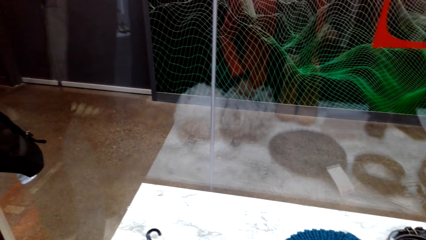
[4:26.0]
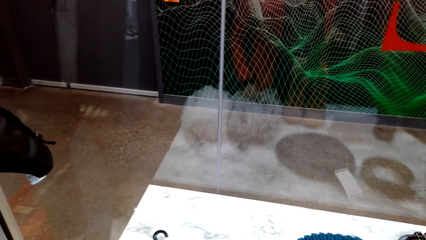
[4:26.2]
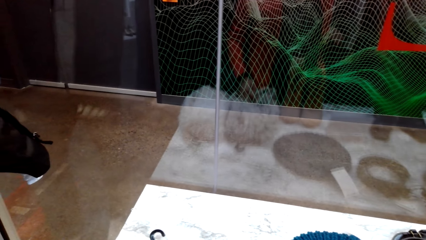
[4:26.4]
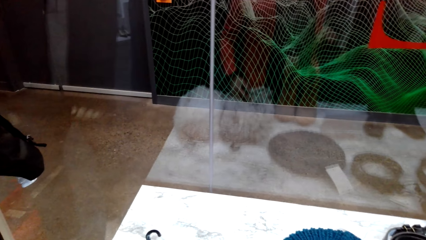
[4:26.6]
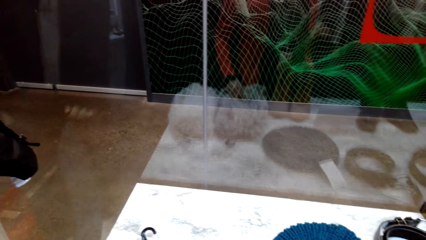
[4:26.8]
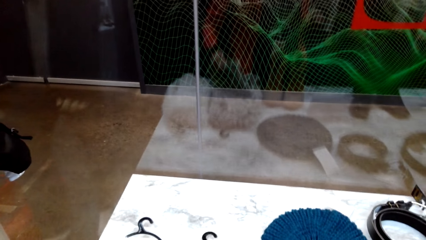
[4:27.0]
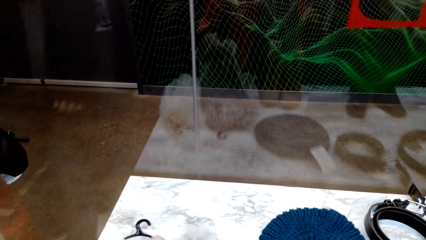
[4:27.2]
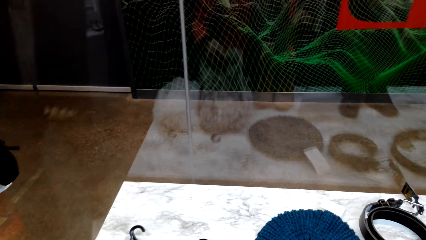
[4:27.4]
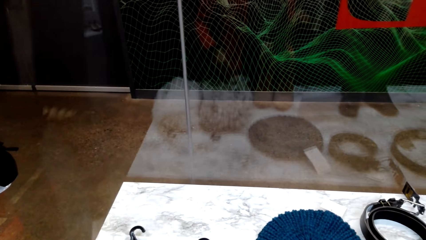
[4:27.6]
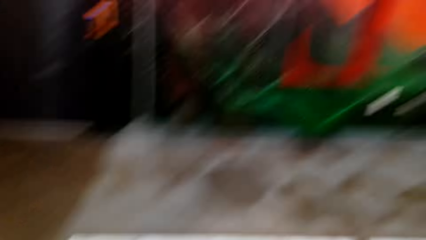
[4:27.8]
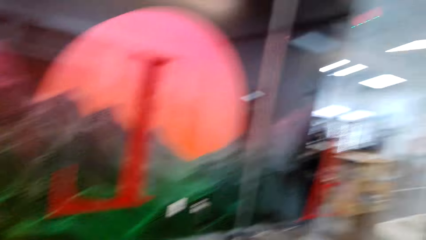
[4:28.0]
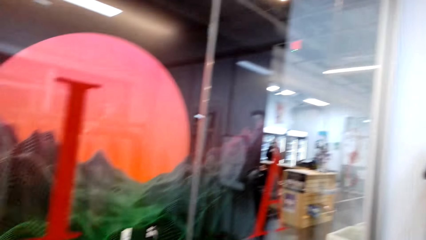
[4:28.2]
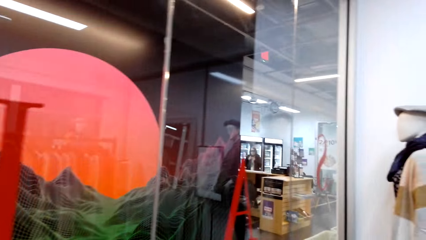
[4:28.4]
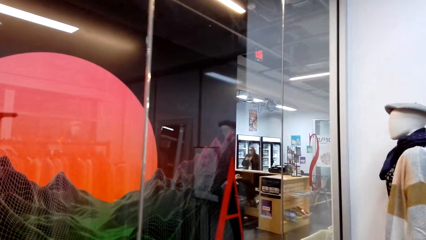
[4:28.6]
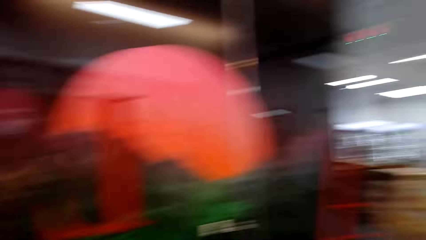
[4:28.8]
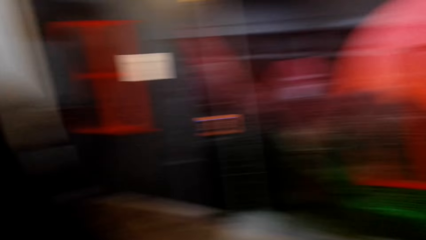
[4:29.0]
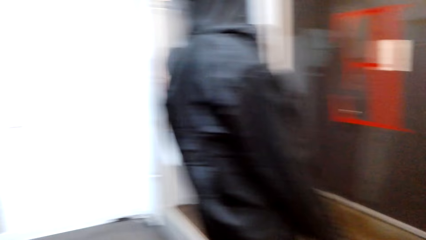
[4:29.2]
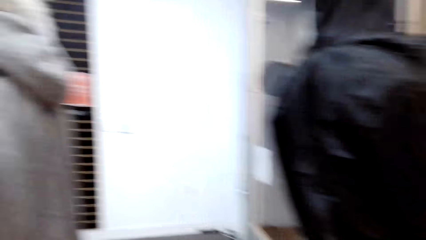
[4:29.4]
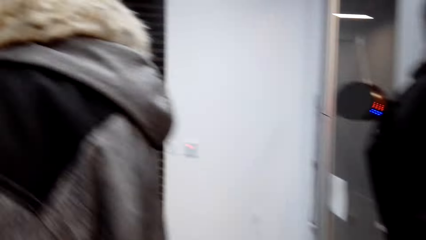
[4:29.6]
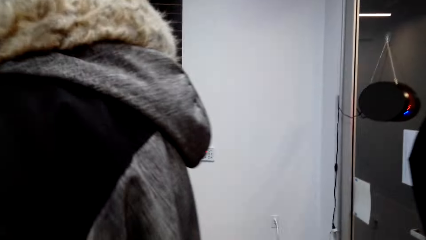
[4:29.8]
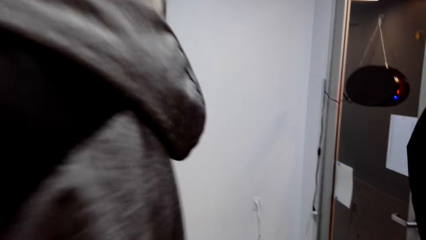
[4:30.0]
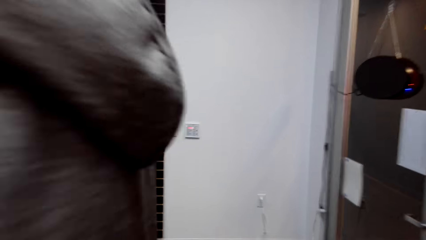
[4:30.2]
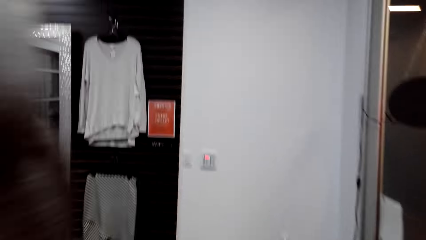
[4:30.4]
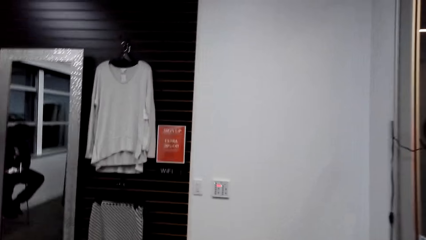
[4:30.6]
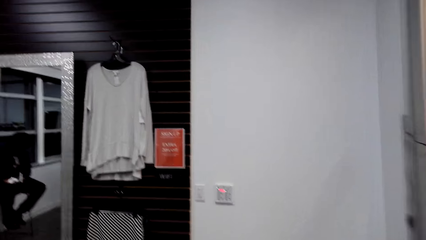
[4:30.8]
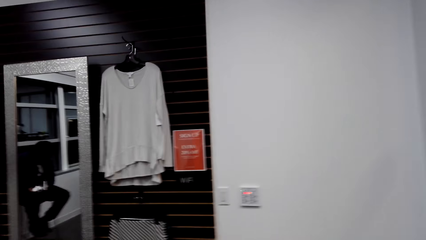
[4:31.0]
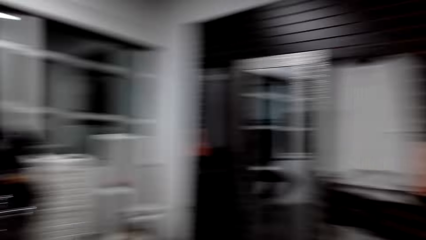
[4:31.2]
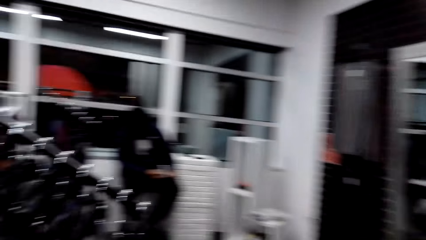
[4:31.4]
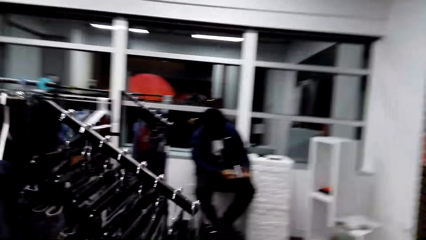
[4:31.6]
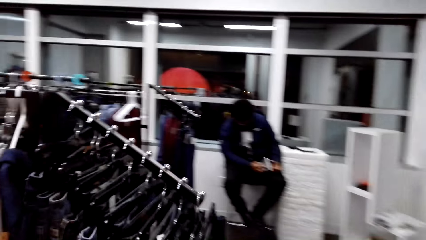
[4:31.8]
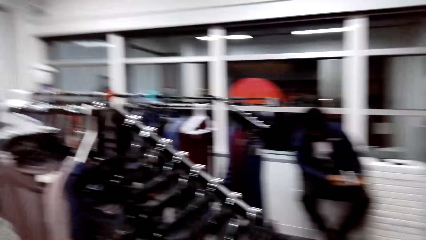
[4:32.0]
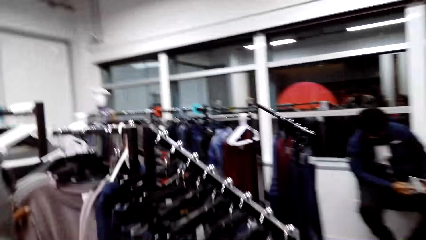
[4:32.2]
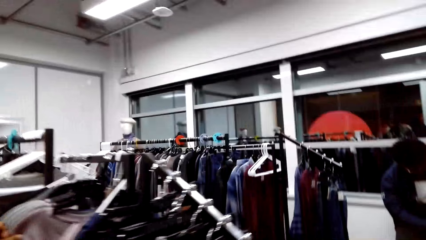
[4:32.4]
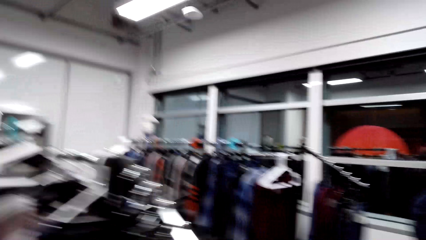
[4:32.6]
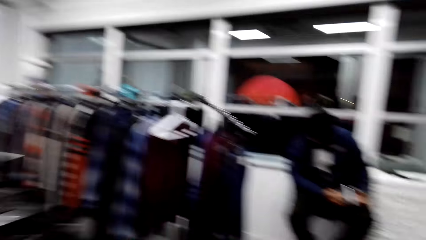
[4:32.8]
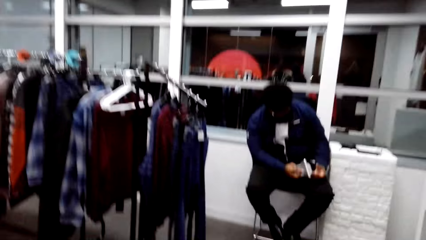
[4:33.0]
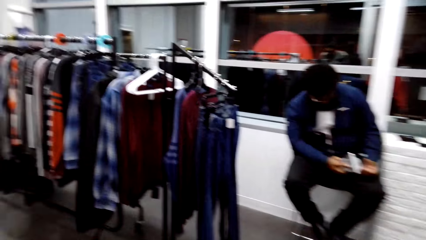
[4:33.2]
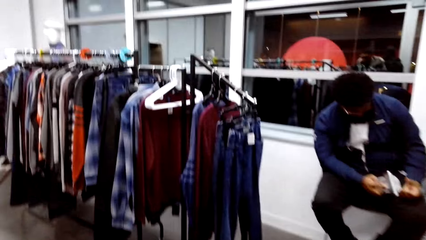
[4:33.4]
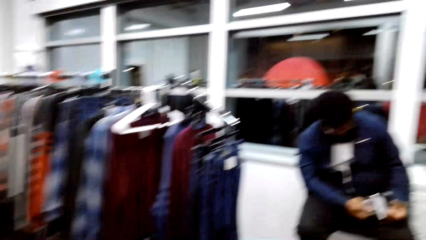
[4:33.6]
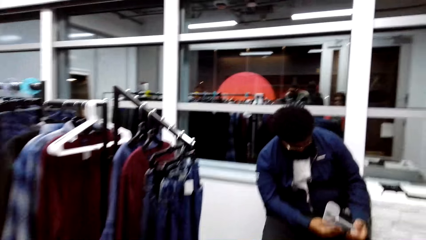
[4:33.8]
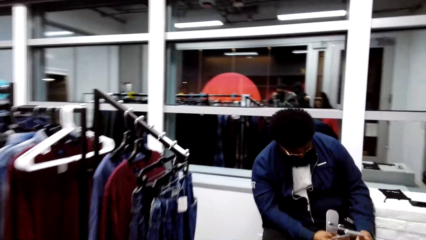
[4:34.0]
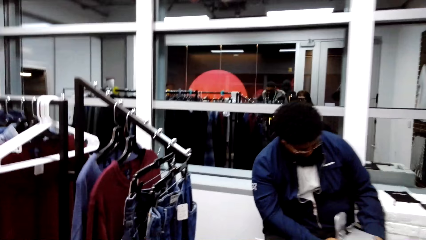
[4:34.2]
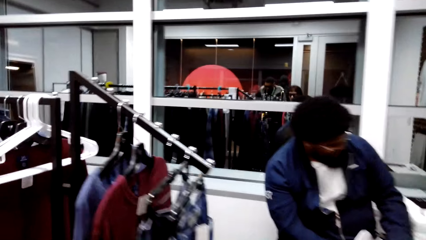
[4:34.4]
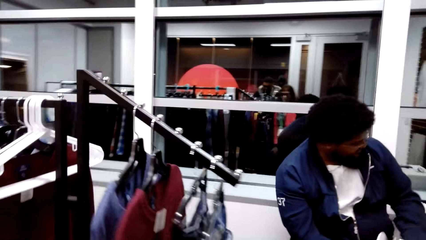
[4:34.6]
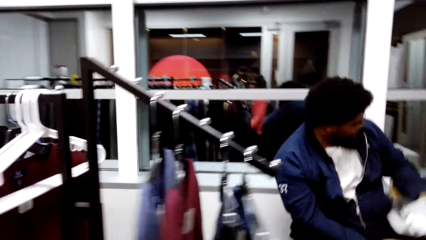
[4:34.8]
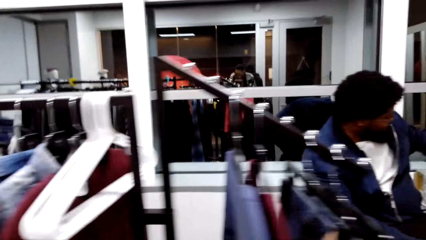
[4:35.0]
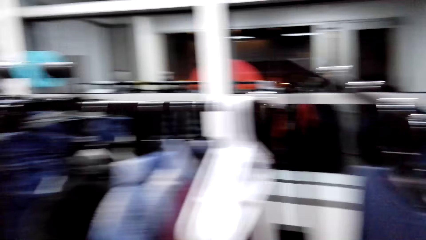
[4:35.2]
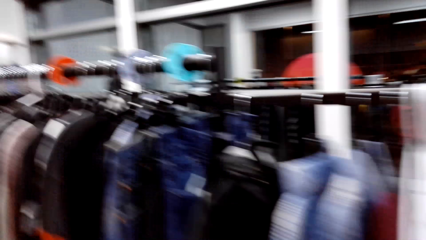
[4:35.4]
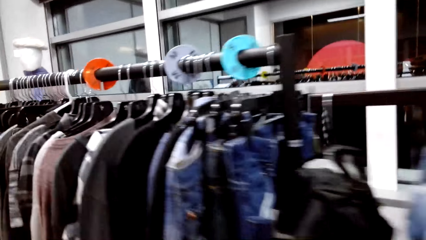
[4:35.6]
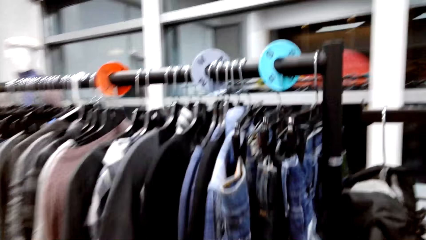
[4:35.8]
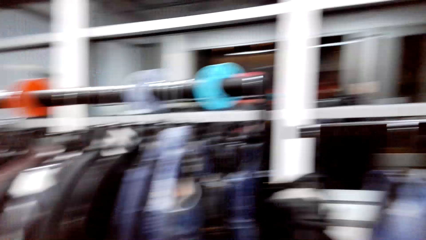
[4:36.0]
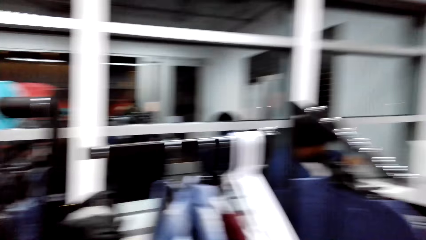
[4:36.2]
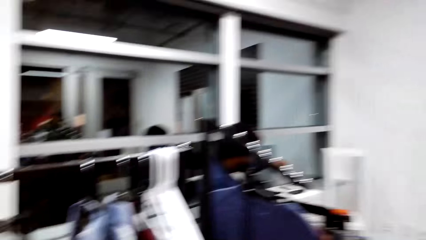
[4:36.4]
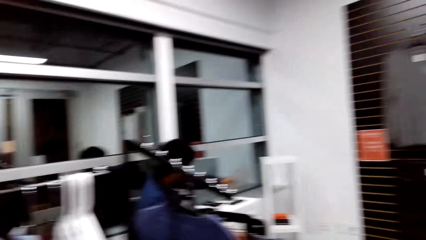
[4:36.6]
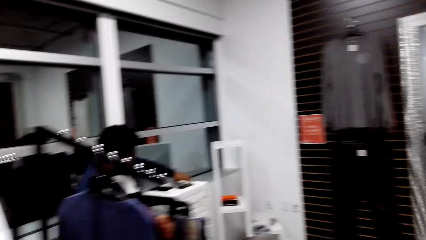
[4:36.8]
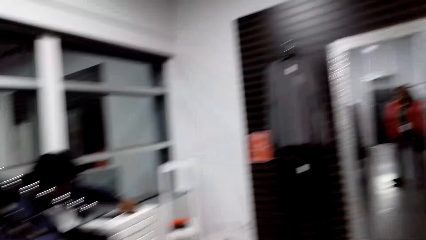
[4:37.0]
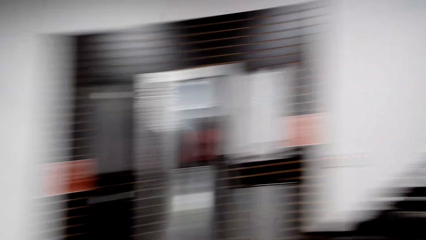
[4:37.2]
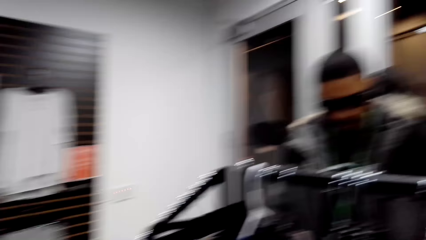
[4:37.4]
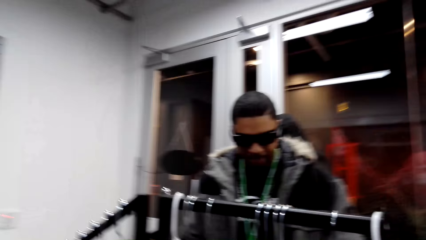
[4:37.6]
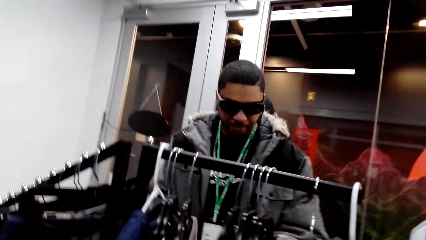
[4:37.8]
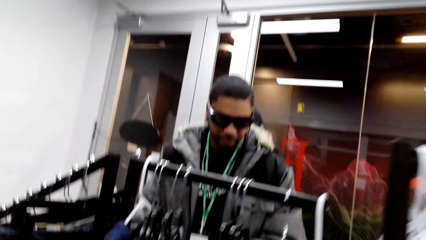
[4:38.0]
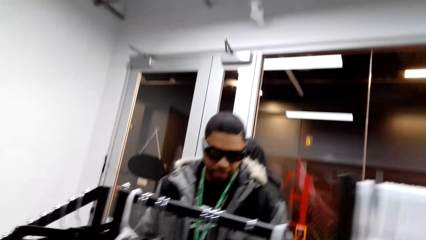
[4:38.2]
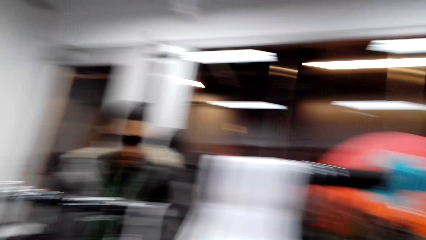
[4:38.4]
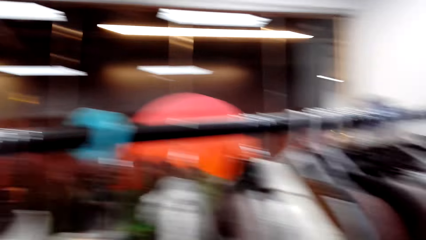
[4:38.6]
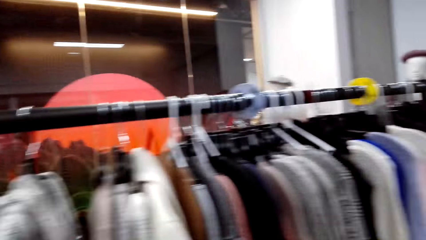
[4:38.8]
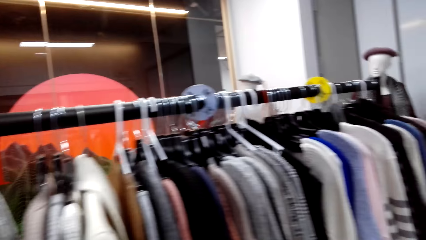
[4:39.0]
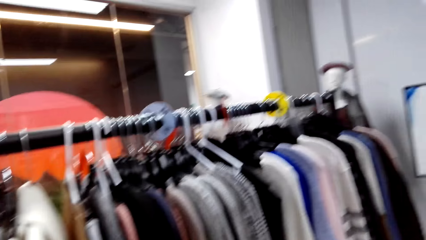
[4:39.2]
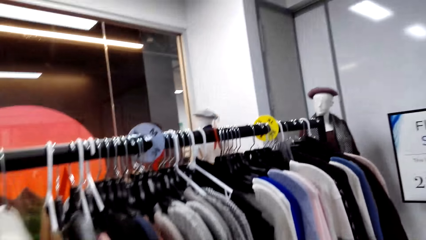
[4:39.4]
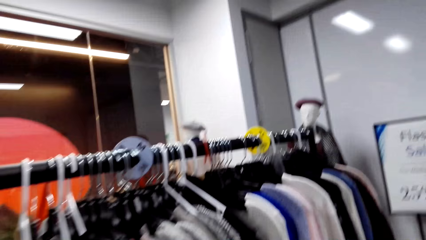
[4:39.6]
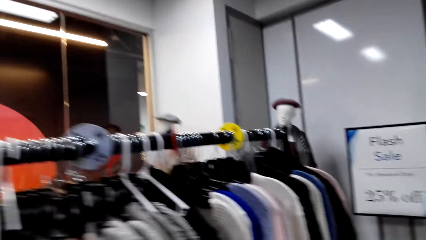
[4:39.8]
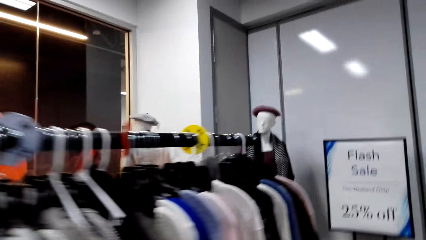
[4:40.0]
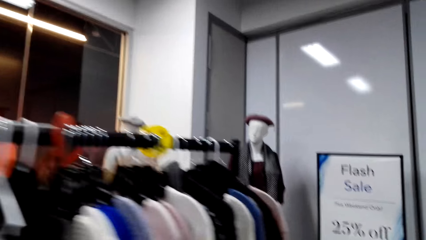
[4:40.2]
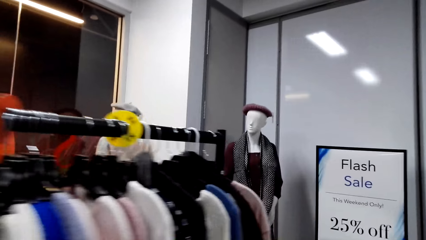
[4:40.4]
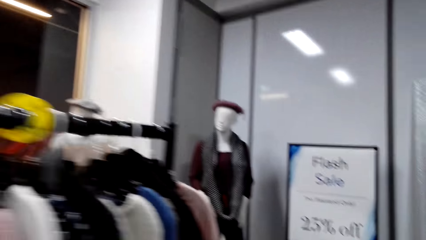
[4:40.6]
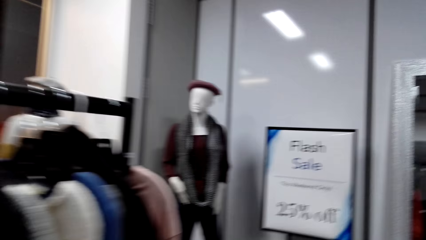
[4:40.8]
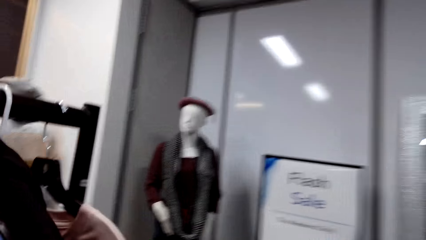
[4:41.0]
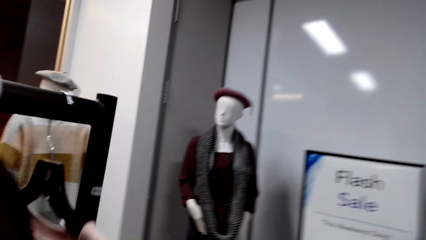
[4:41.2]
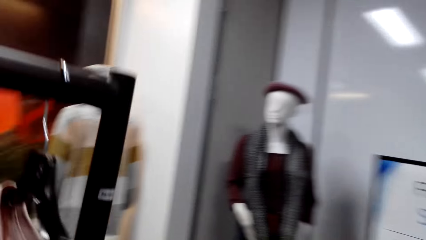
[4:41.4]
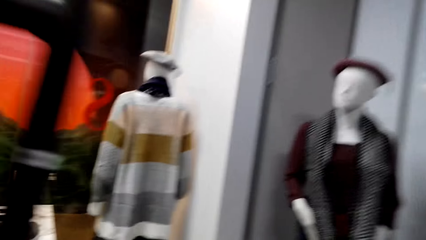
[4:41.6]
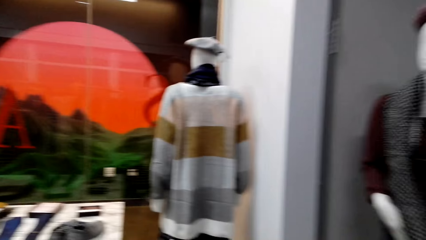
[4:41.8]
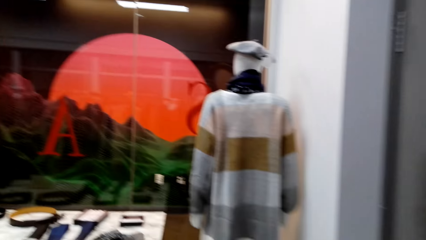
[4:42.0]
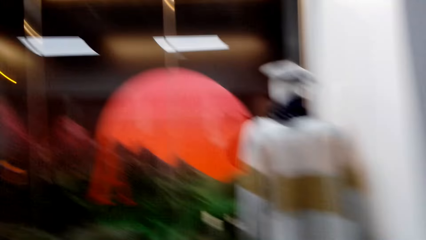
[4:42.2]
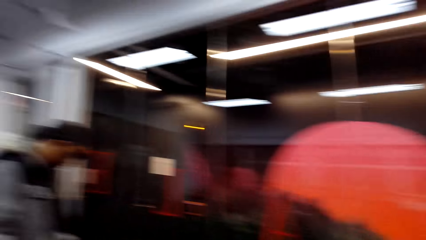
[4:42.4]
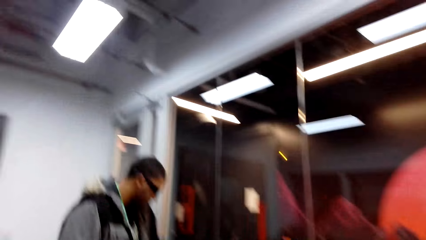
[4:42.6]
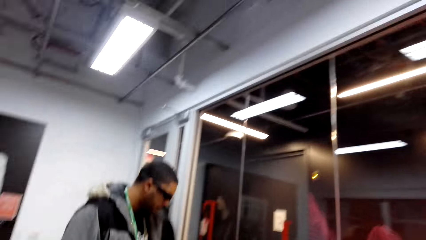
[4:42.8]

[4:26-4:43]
The camera wearer looks around the store. They walk around the store. They talk to a person. They look around.
